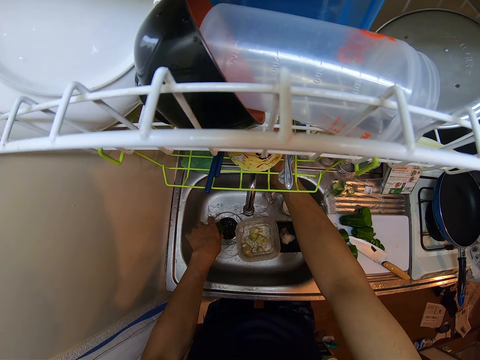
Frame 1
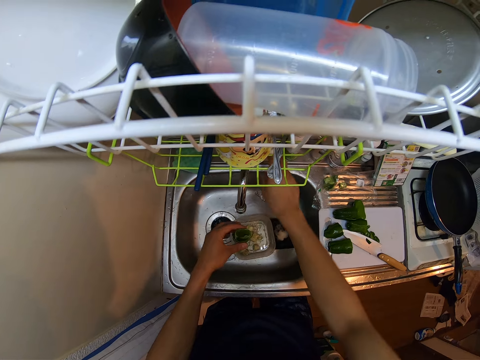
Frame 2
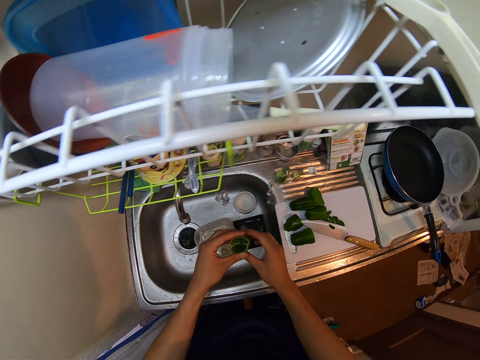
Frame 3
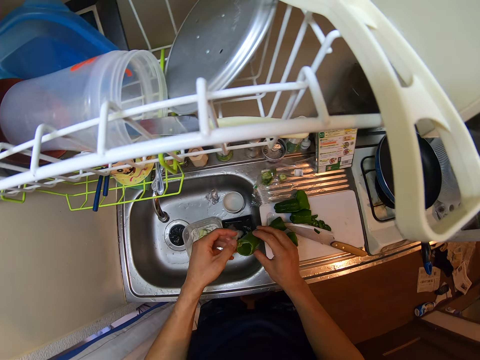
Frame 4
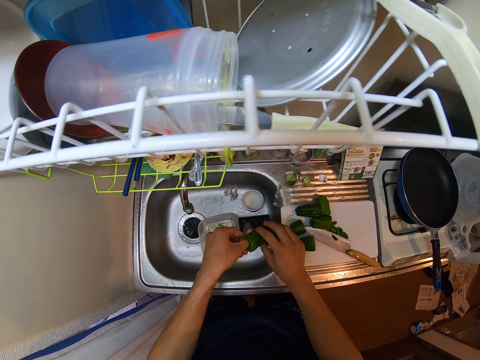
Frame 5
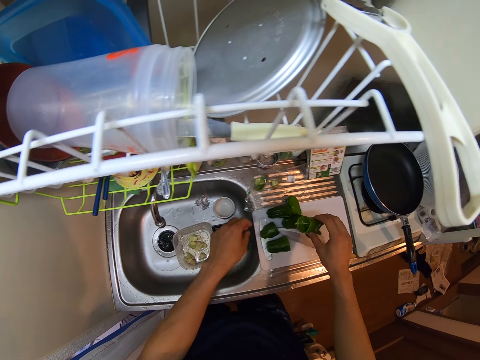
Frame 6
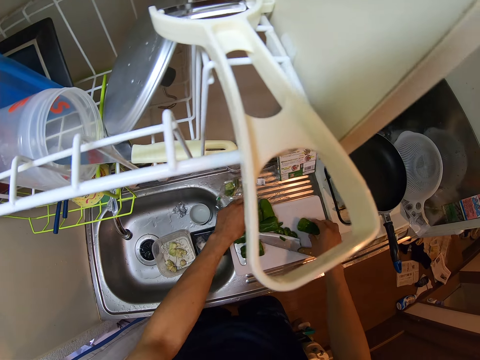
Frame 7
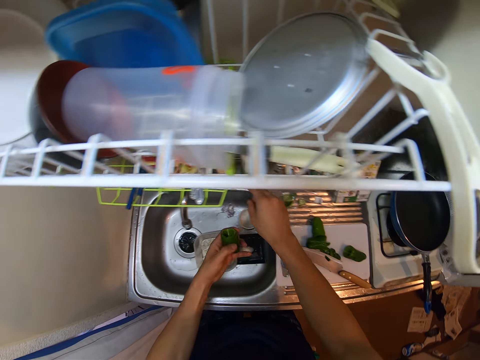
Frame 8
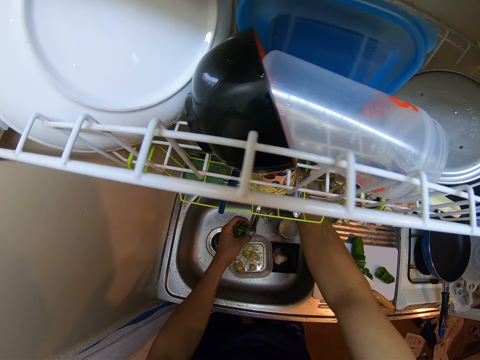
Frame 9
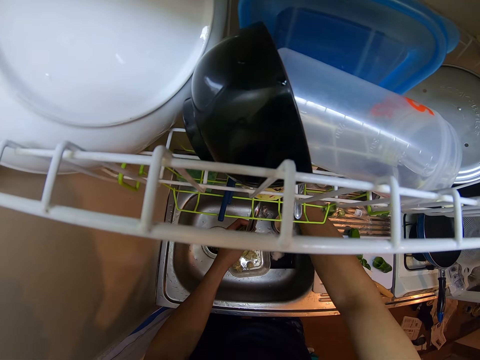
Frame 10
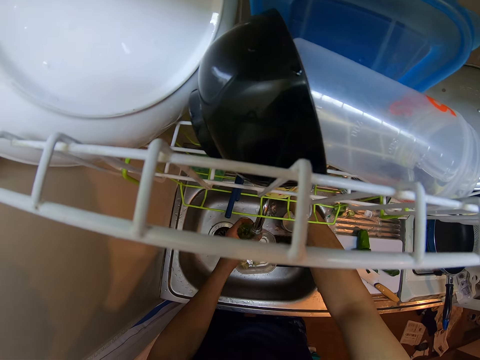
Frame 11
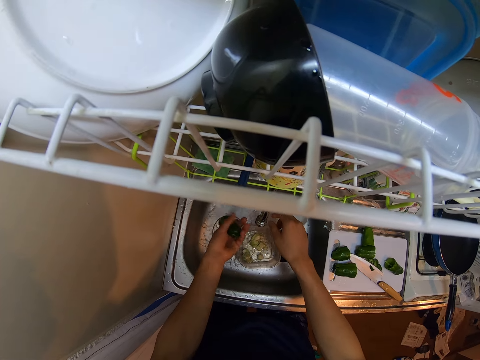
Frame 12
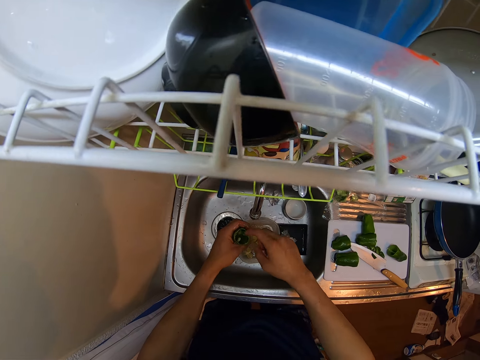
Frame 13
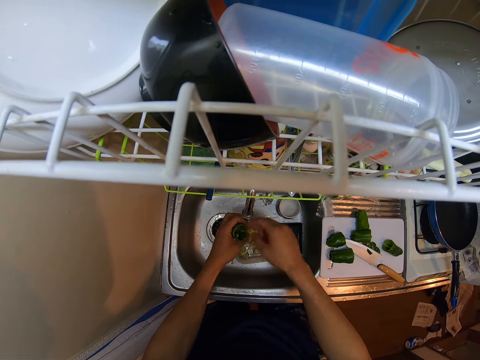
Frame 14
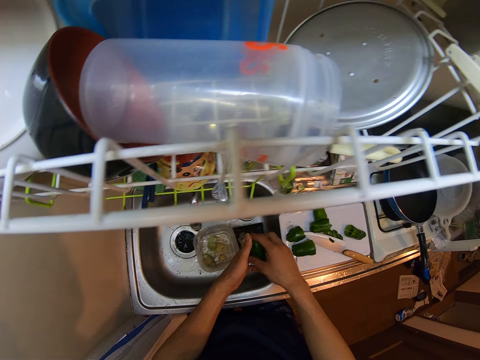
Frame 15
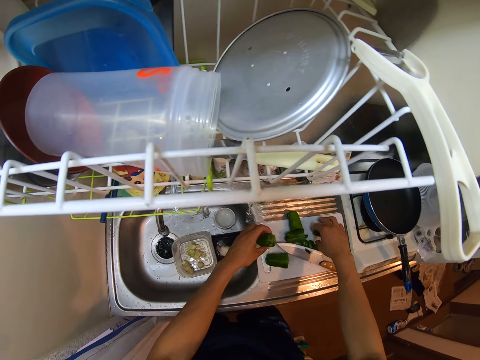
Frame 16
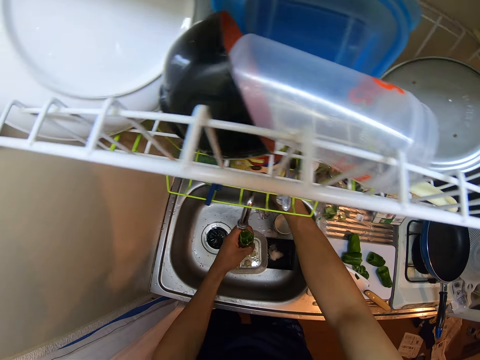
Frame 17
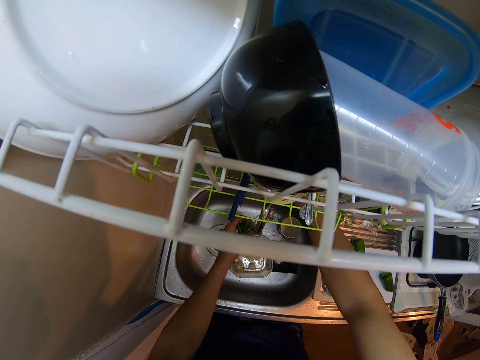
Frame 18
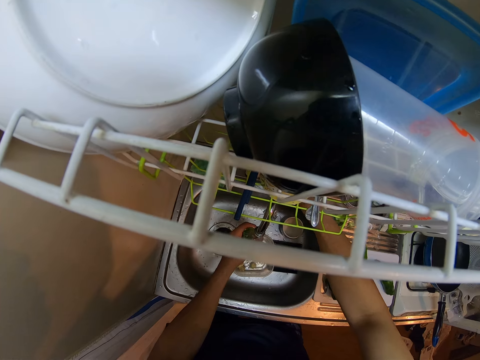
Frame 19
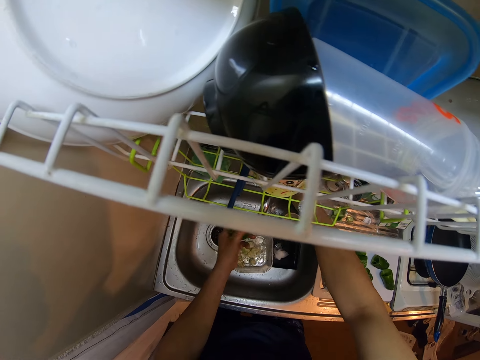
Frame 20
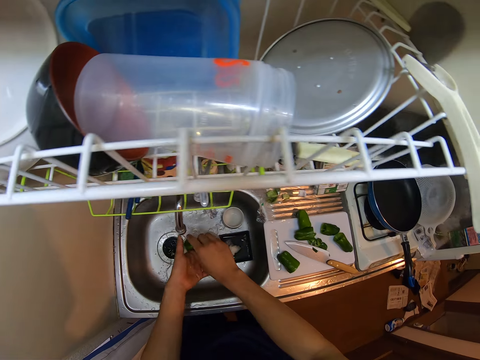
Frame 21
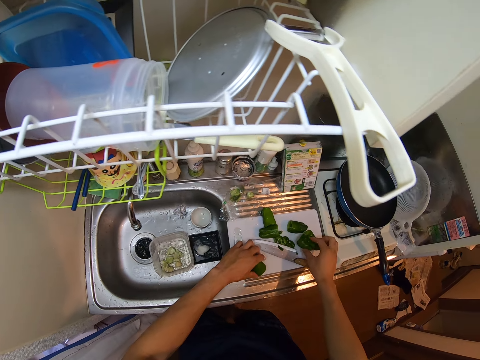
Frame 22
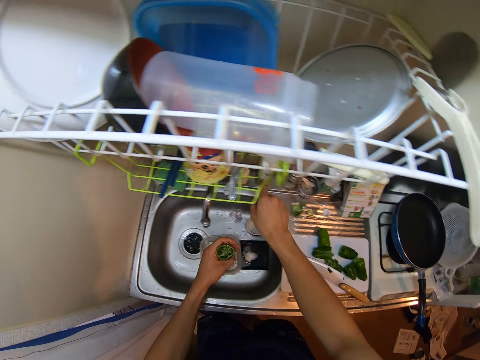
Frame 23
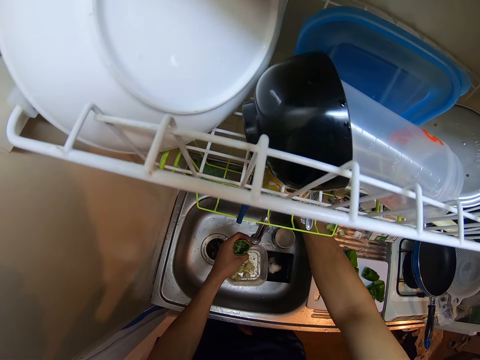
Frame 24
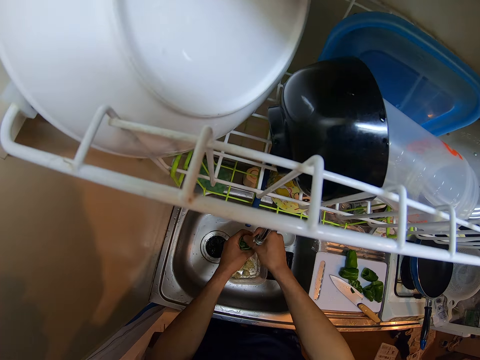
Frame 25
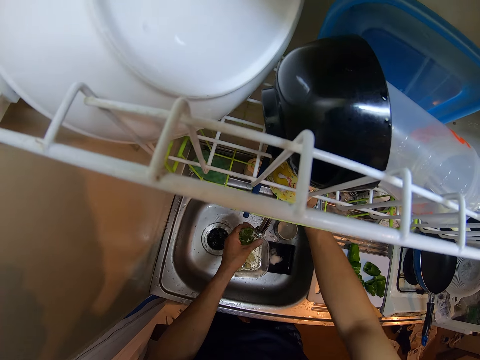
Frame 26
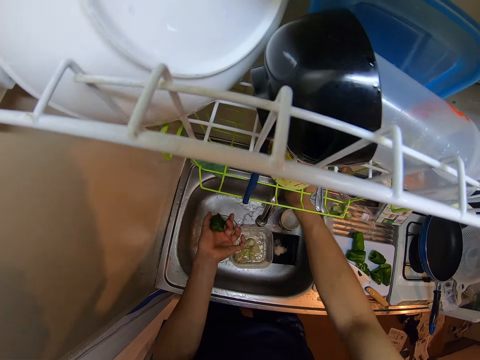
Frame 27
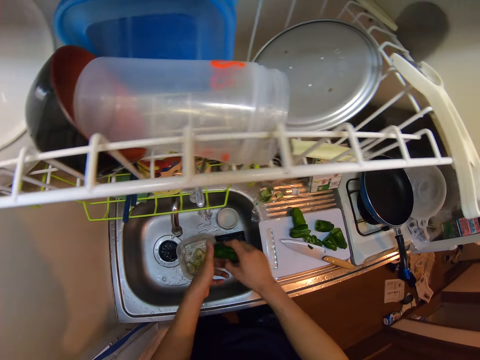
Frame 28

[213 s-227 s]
The camera wearer closes the tap. They drop the green pepper or bell pepper on the cutting board. They pick up another green pepper from the cutting board. They rinse the green pepper with the tap water in the sink. They open the tap and close the tap. They drop the bell pepper. They open the tap, wash the bell pepper and close the tap. They drop the green pepper on the cutting board. They pick up another green pepper from the cutting board. They rinse the green pepper with the tap water in the sink. They open the tap and close the tap.

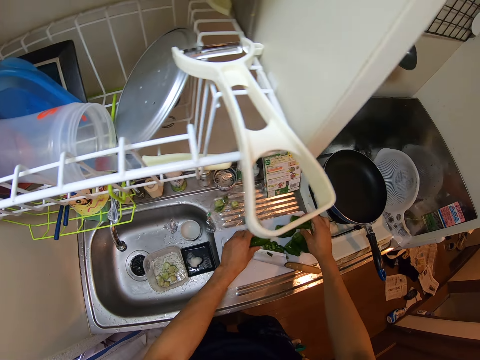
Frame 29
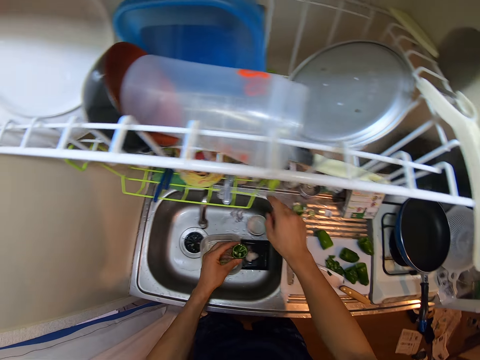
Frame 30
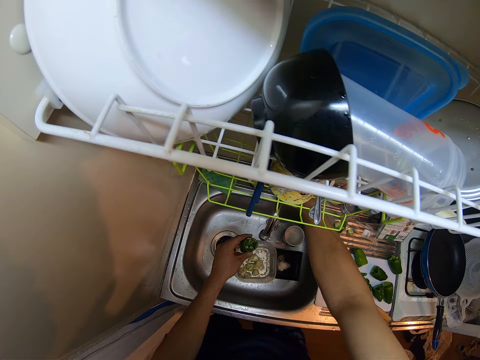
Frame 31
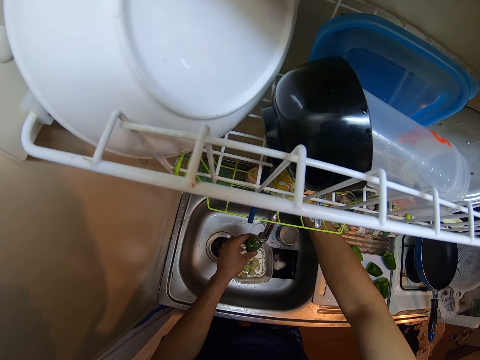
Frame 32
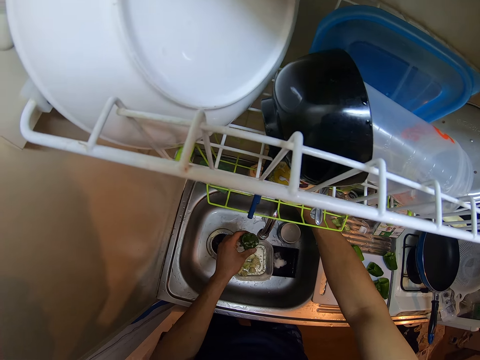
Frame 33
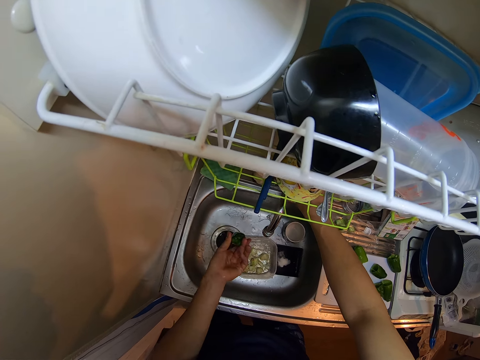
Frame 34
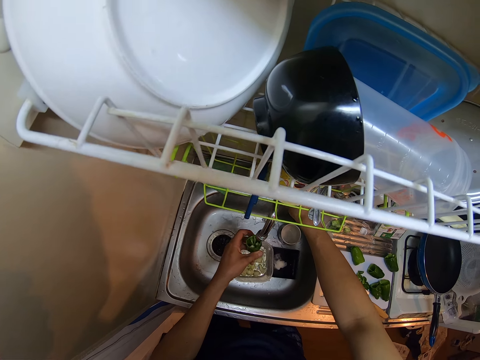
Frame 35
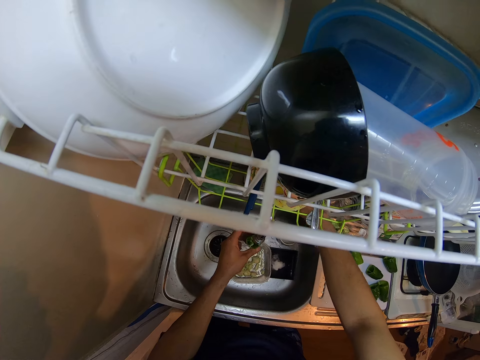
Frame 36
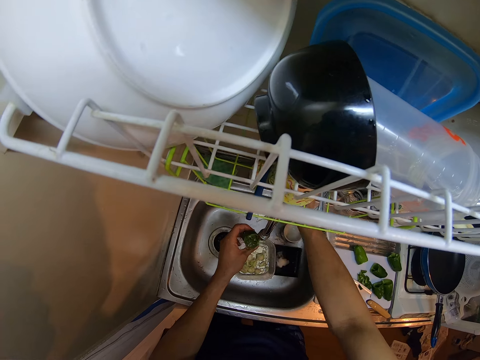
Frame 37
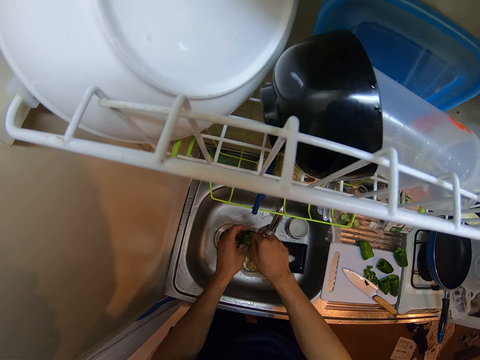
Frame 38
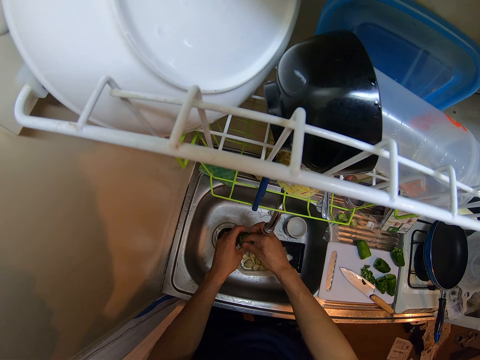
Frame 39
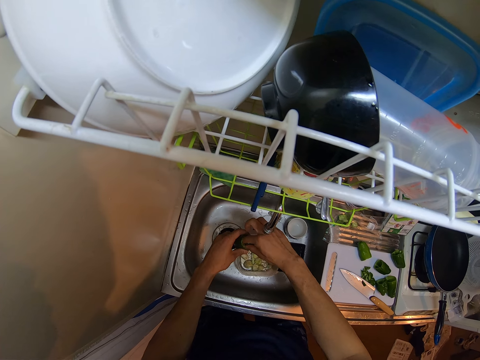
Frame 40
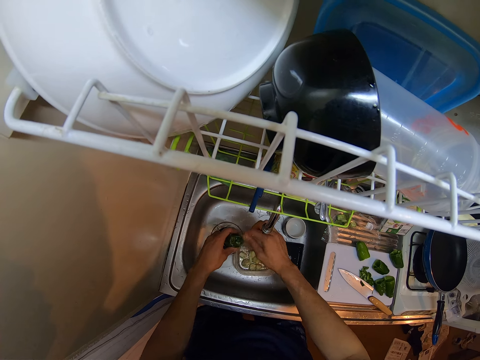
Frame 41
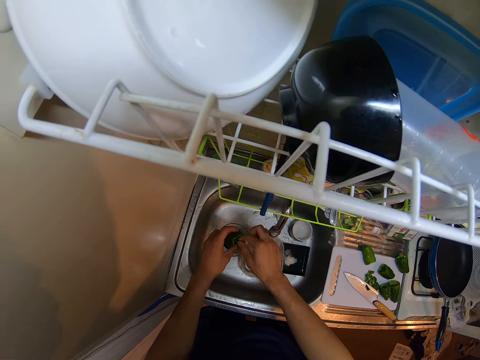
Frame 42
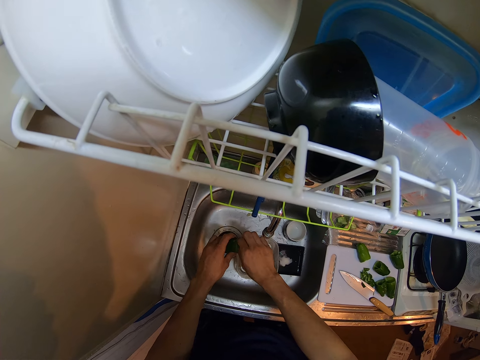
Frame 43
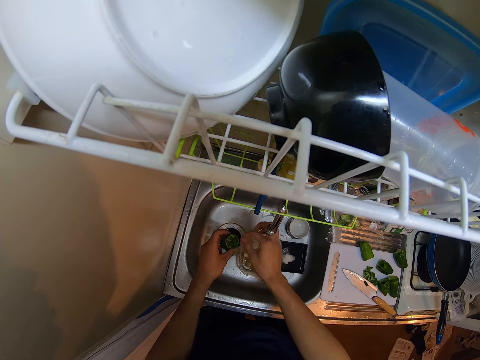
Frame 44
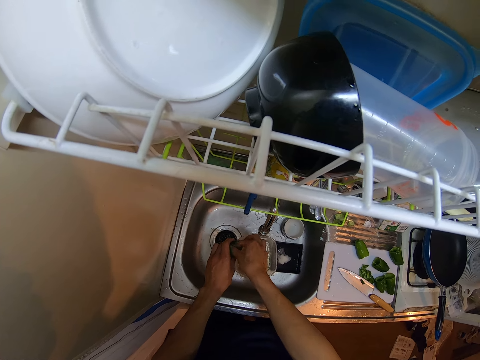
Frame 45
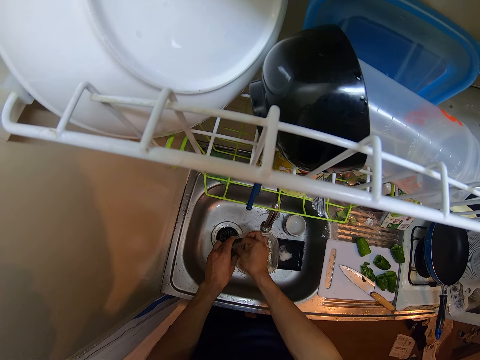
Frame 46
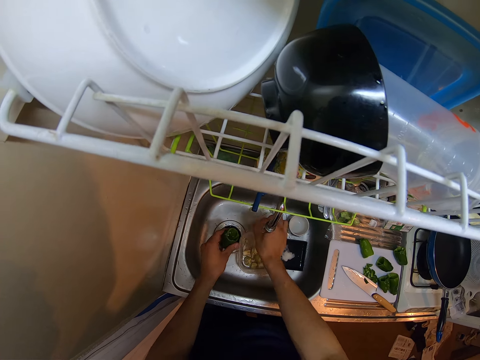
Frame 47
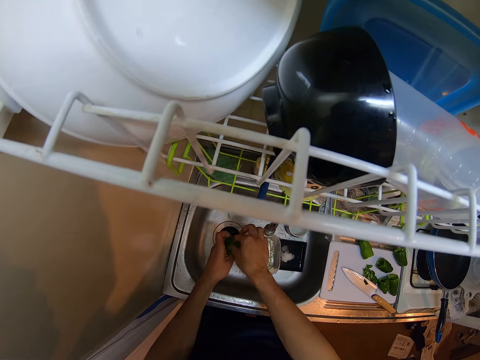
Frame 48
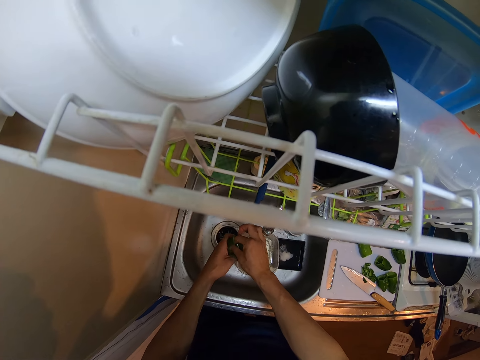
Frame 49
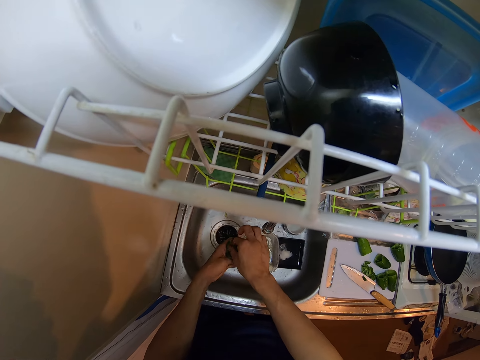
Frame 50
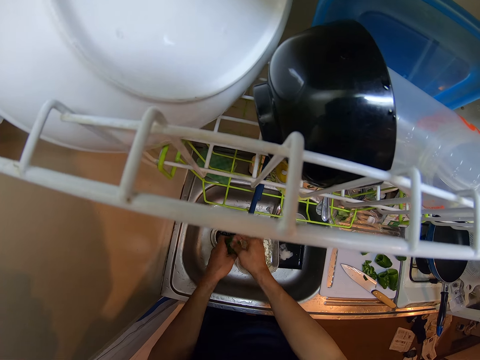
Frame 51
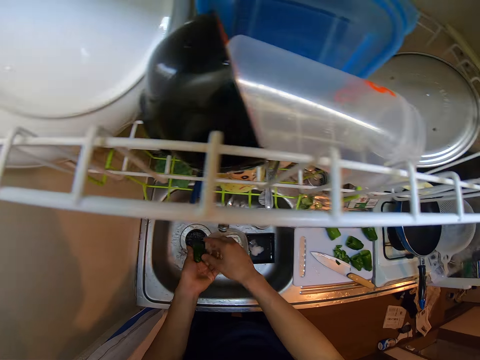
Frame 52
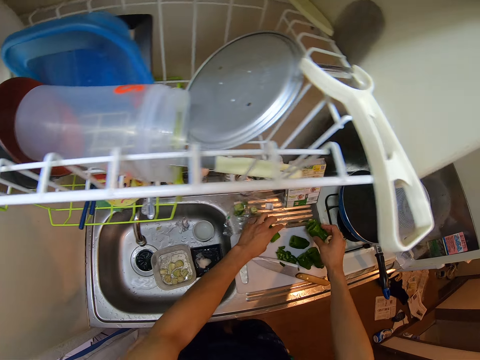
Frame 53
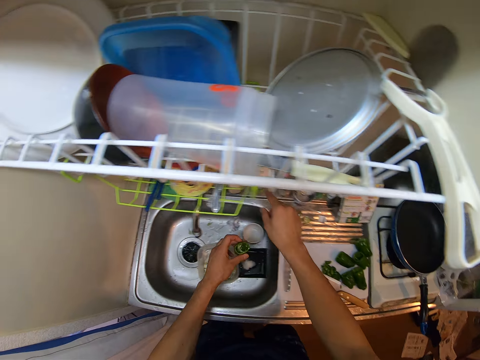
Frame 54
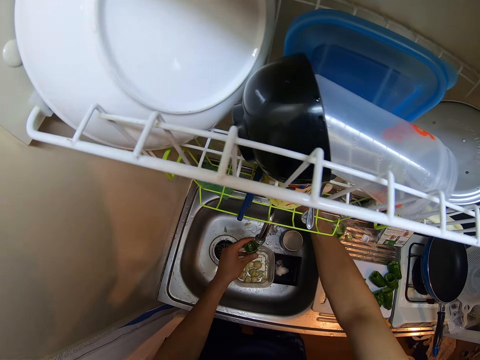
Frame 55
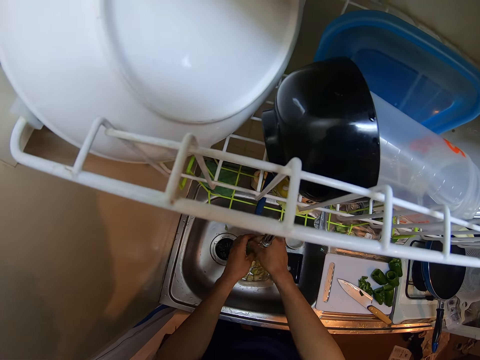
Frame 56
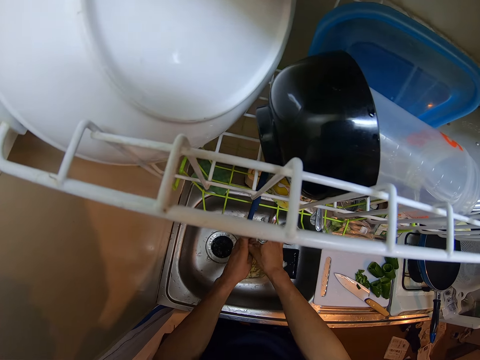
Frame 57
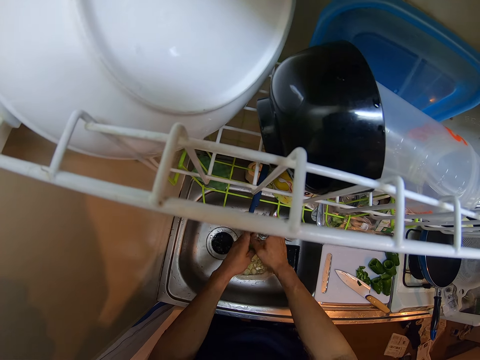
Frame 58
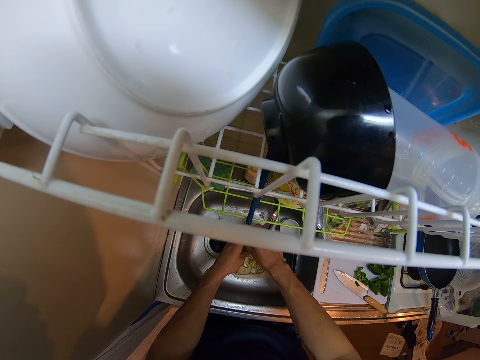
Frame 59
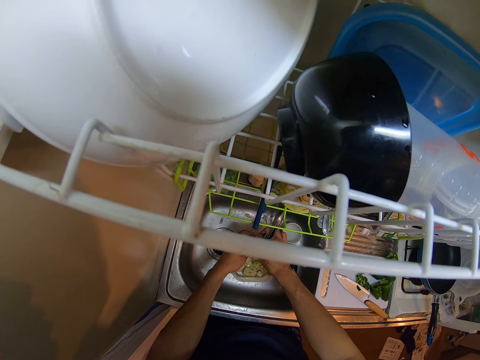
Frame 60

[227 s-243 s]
The camera wearer drops the green pepper on the cutting board. They pick up another green pepper from the cutting board. They rinse the green pepper with the tap water in the sink. They open the tap, close the tap, open the tap and close the tap. They remove the inside part. They drop the green pepper on the cutting board. They pick up another green pepper from the cutting board. They open the tap. They rinse the green pepper with the tap water in the sink.
